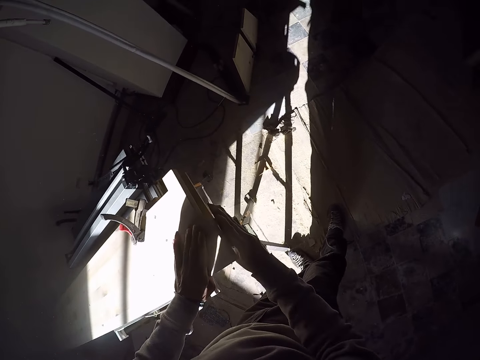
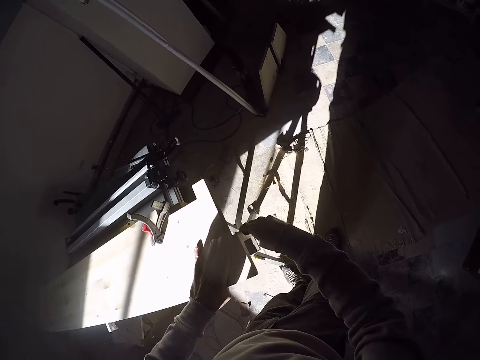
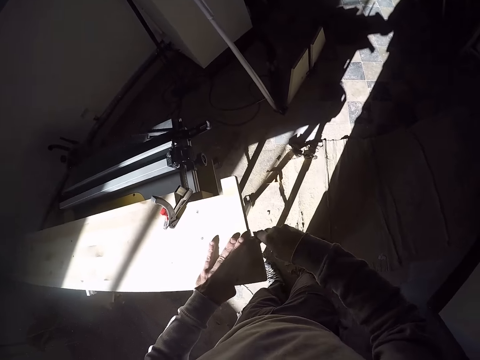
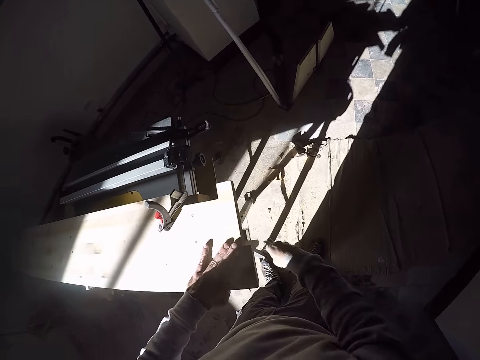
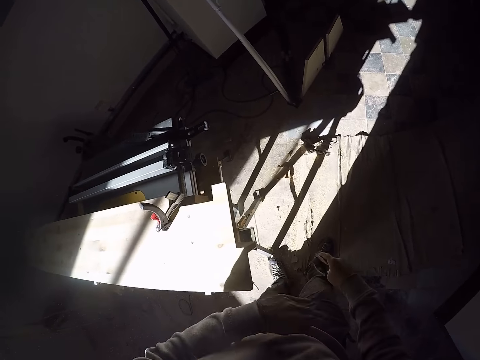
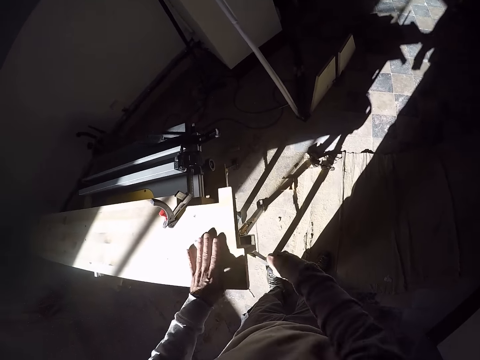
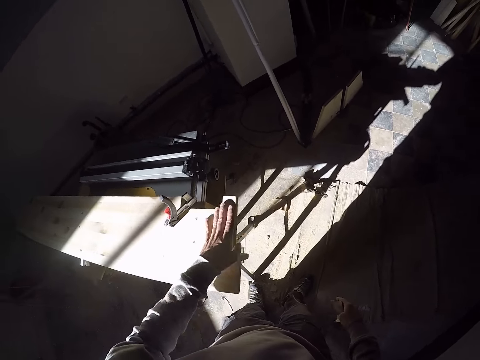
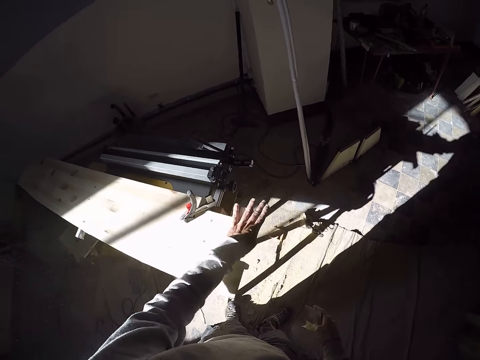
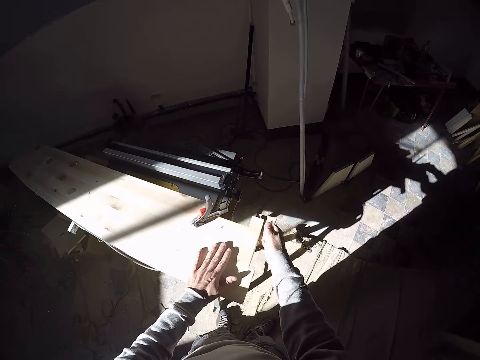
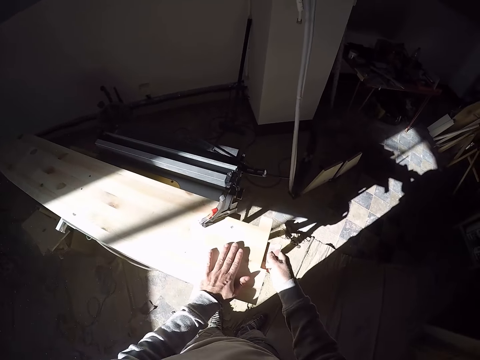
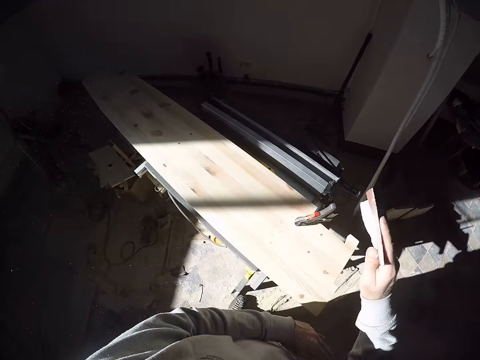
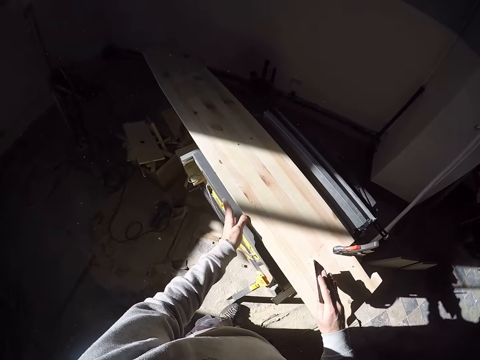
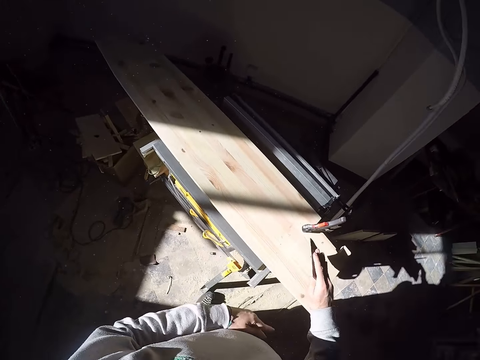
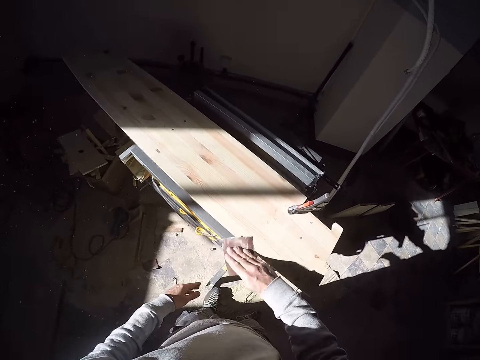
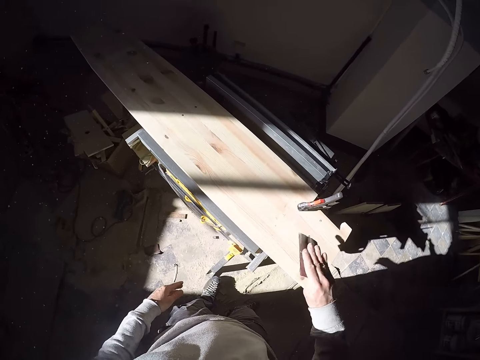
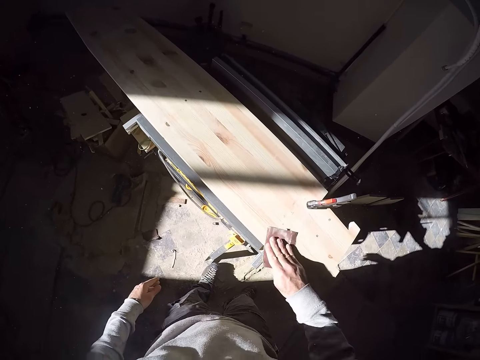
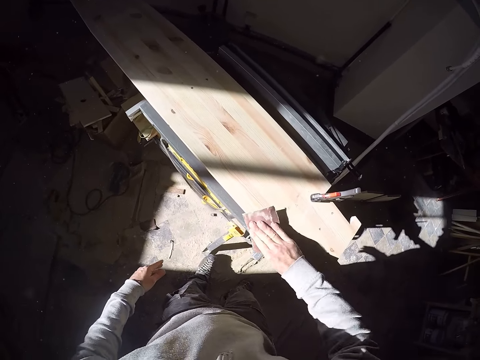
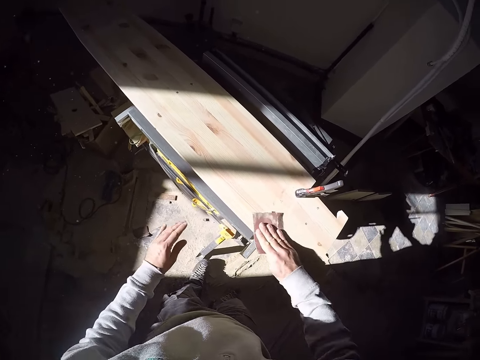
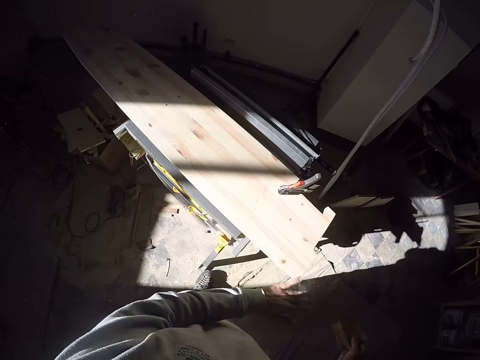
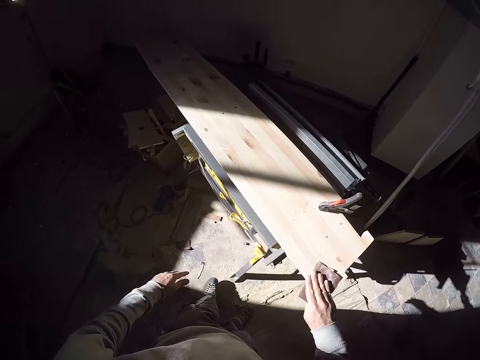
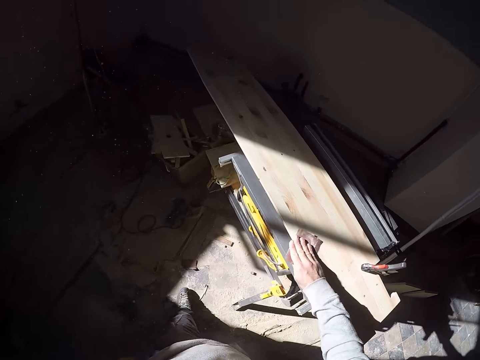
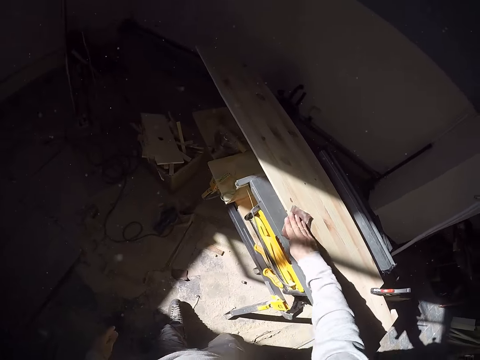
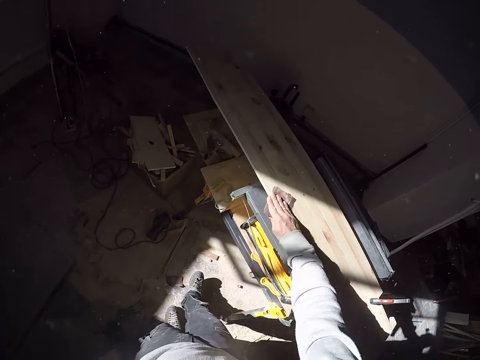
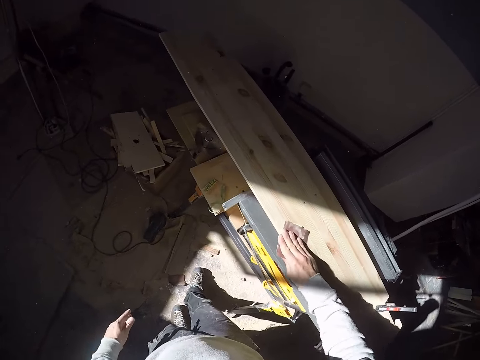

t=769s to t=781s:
The camera wearer dusts the plank or timber on the jointer with both hands. He holds the plank to the jointer with his left hand. He files the plank in his left hand on the jointer with the sandpaper in his right hand. He dusts the plank on the jointer with his left hand. He touches the timber with the left hand. He files the plank on the jointer with the sandpaper in his right hand. He dusts the plank on the jointer with his left hand. He files the plank on the jointer with the sandpaper in his right hand.

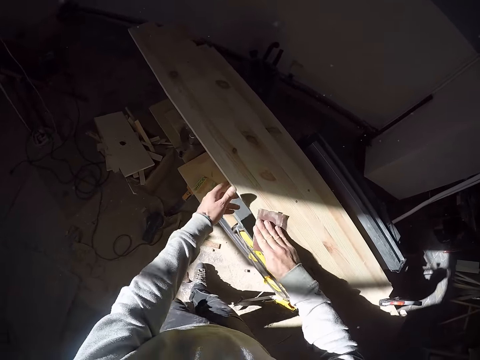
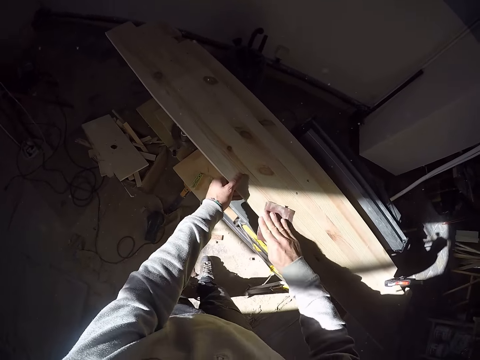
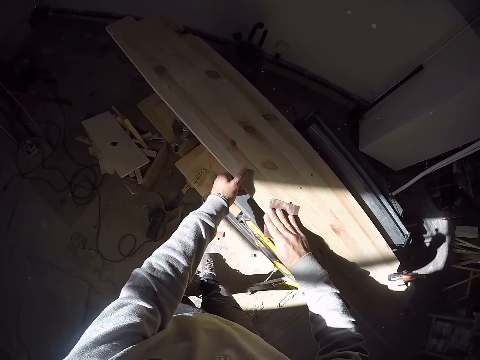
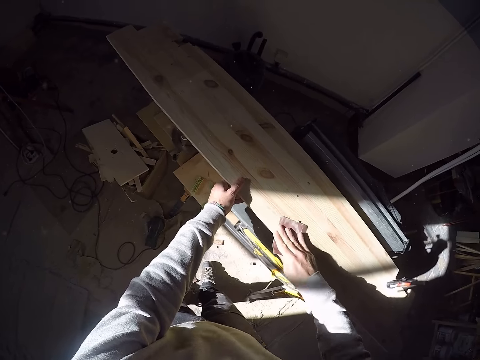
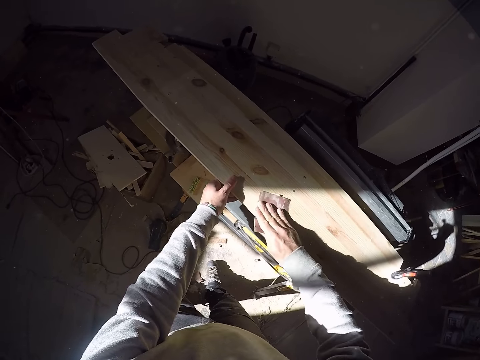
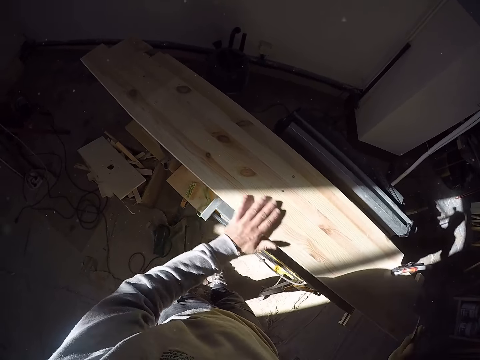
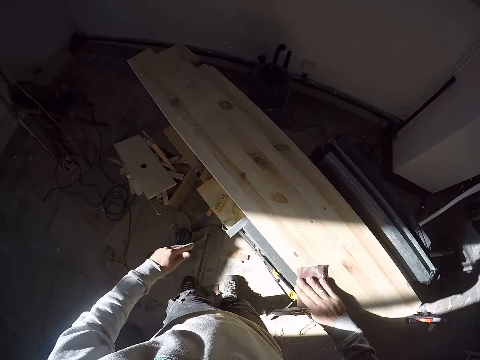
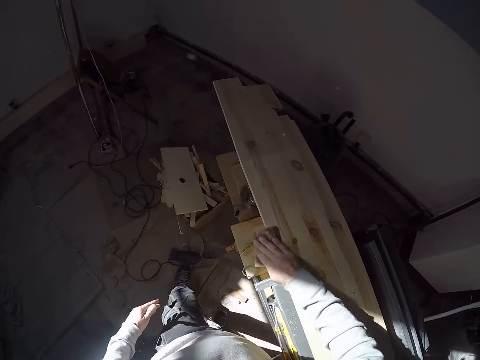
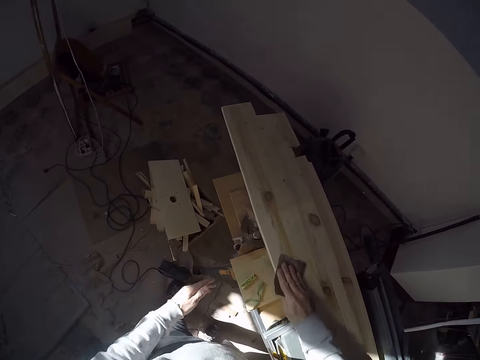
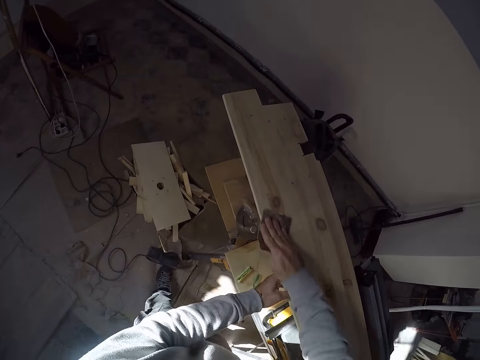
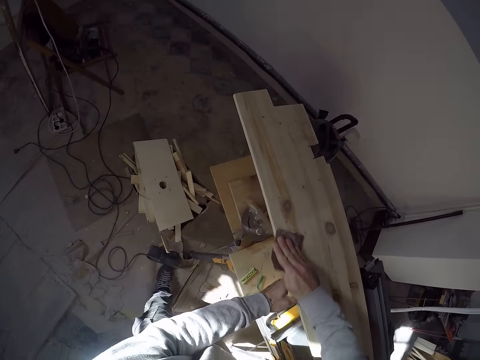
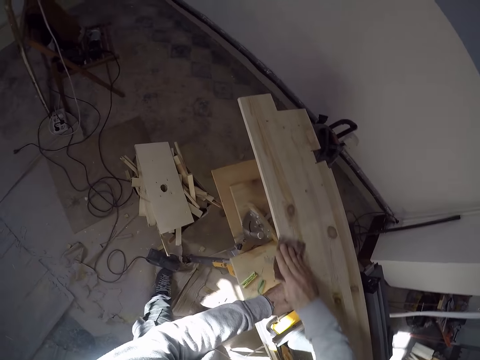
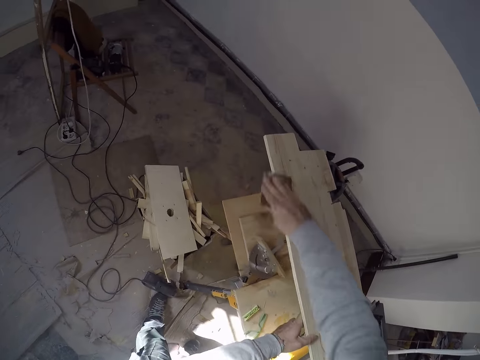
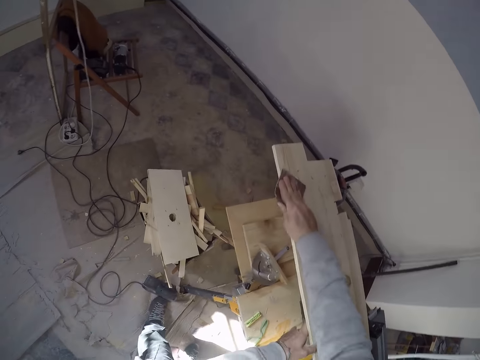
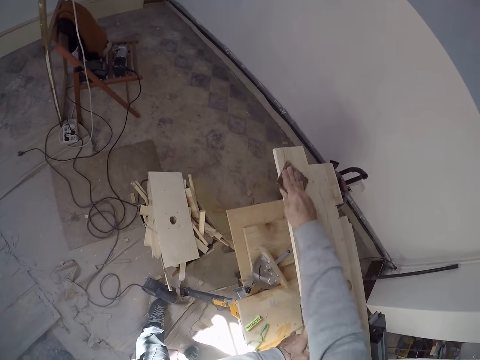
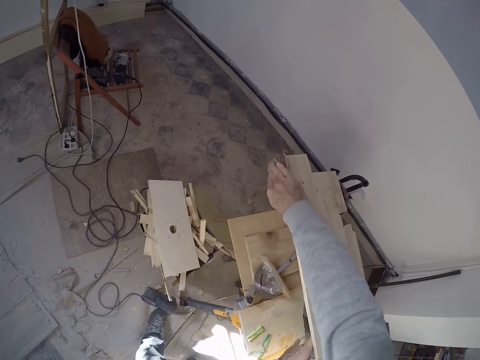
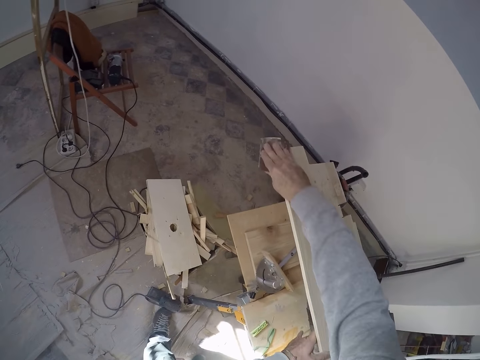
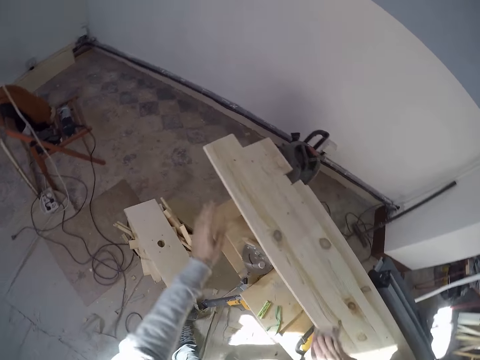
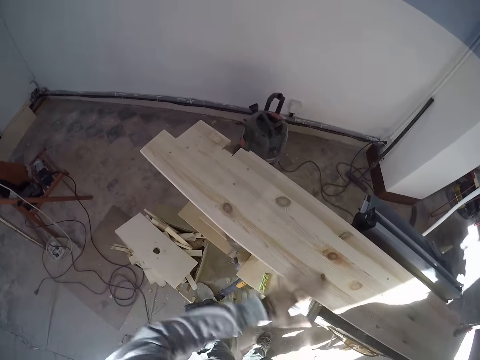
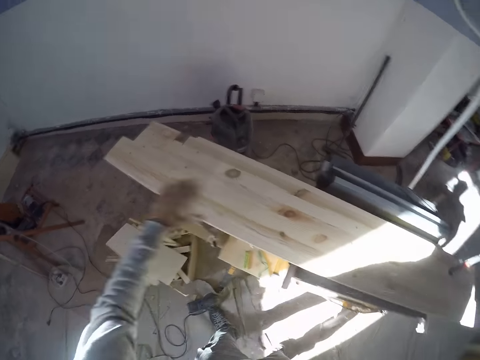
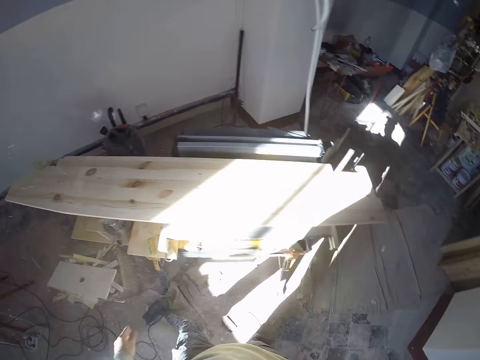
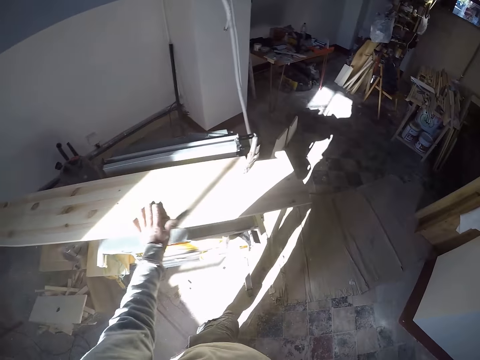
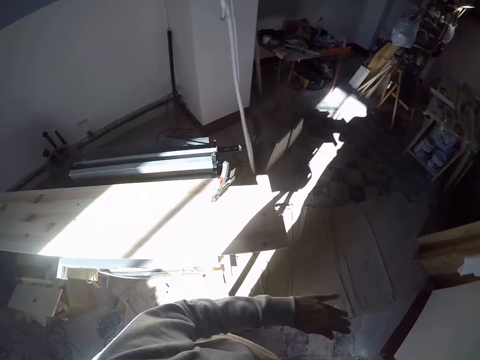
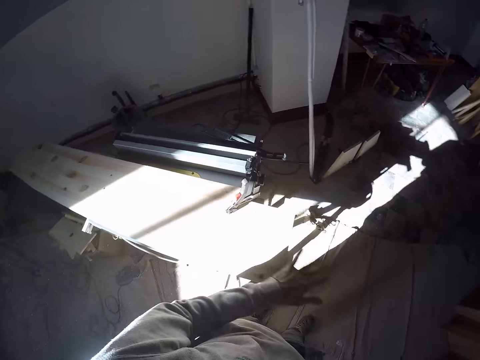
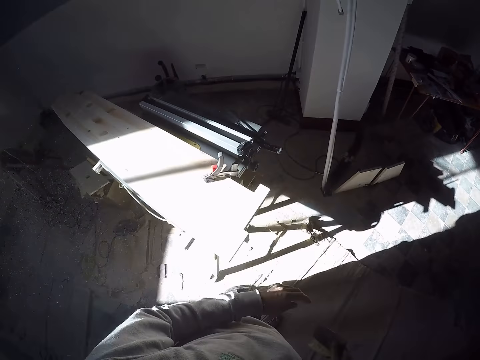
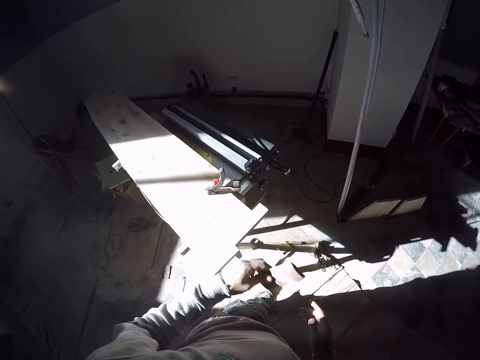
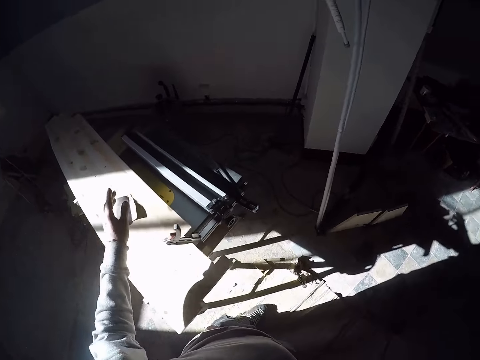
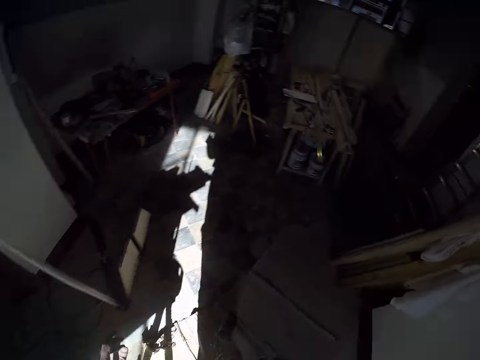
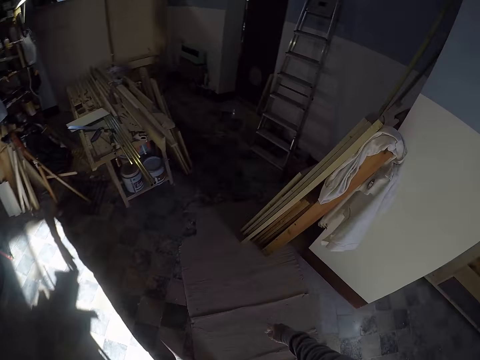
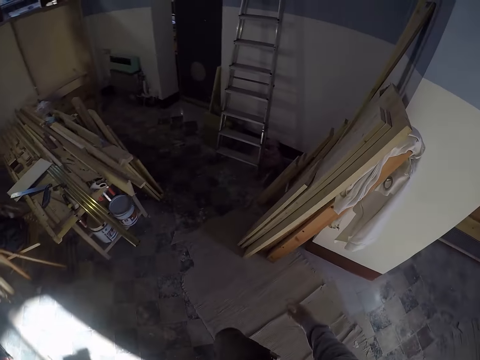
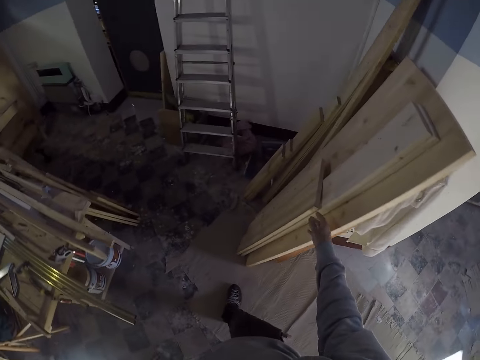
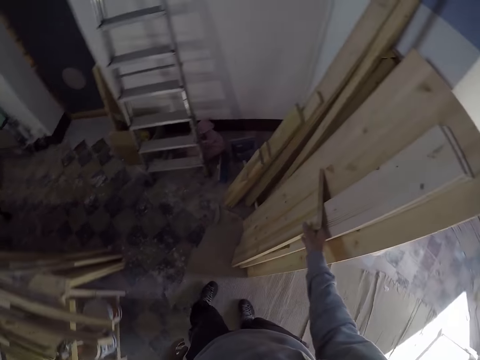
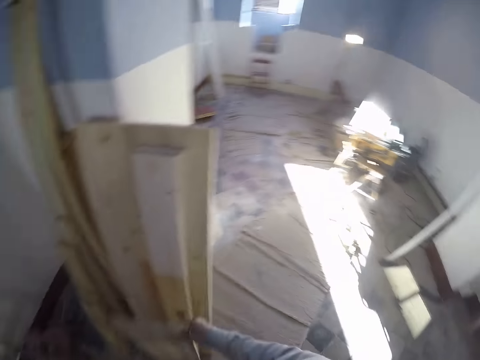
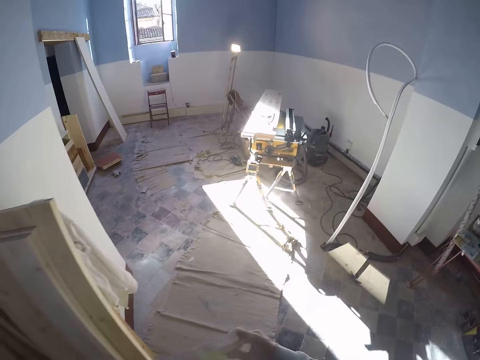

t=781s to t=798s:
The camera wearer holds the plank to the jointer with his left hand. He dusts the plank on the jointer with his left hand. He files the plank on the jointer with the sandpaper in his right hand. He holds the plank to the jointer with his left hand. He dusts the plank on the jointer with his left hand. He passes the sandpaper from his right hand to his left hand. He drops the sandpaper in his left hand on the plank on the jointer. He walks in the workshop to the pile of planks. He grabs a plank with his right hand.
